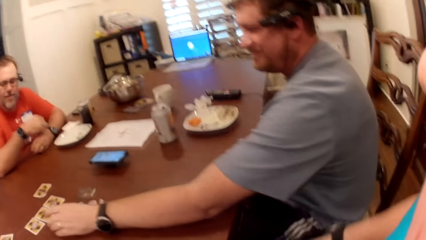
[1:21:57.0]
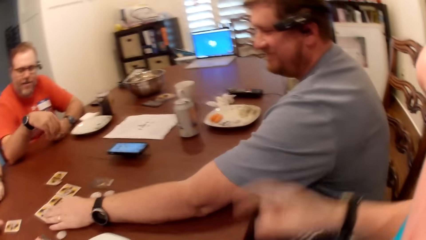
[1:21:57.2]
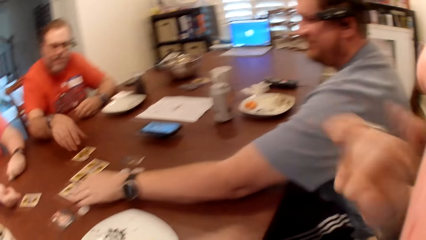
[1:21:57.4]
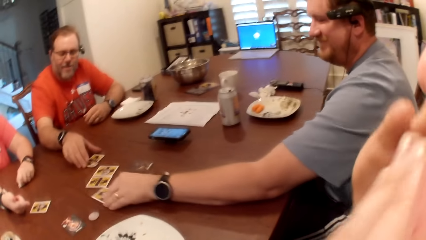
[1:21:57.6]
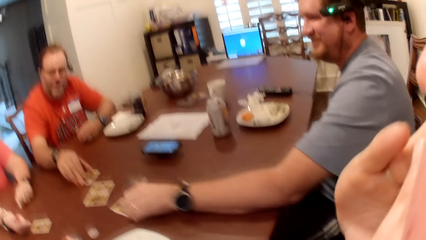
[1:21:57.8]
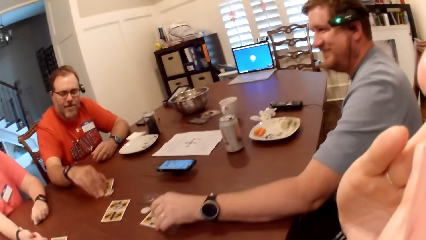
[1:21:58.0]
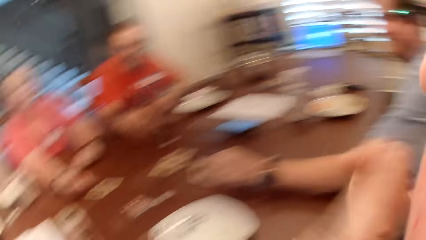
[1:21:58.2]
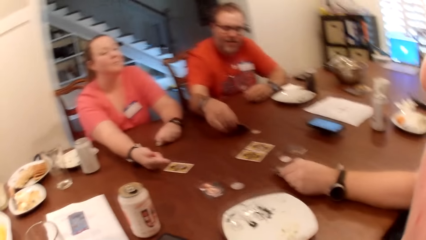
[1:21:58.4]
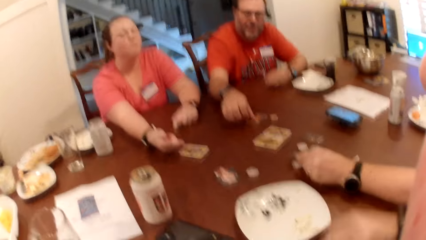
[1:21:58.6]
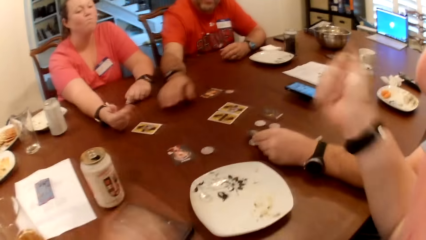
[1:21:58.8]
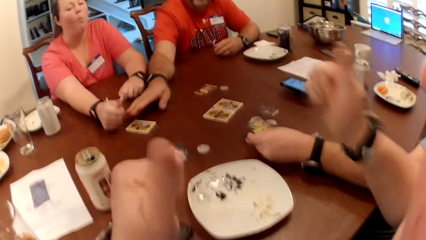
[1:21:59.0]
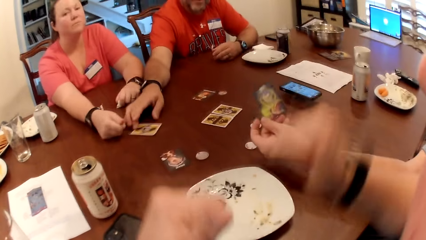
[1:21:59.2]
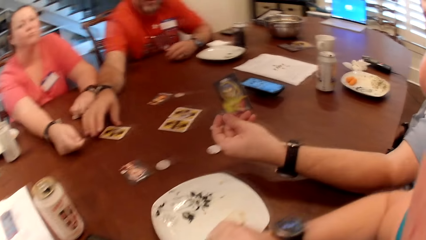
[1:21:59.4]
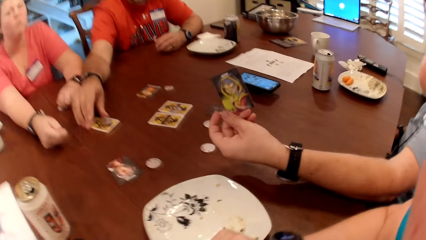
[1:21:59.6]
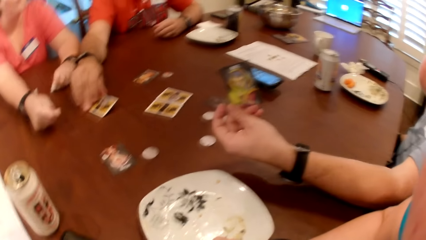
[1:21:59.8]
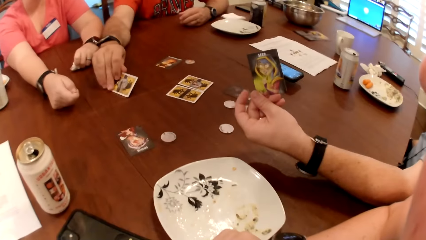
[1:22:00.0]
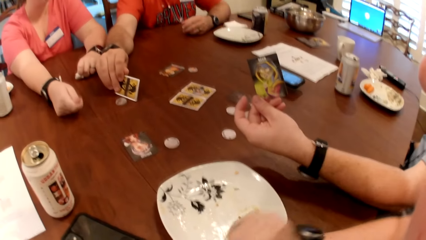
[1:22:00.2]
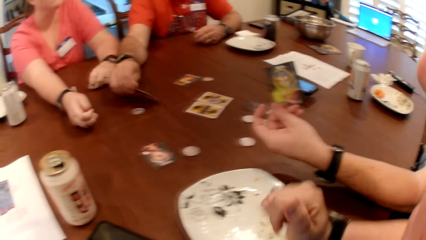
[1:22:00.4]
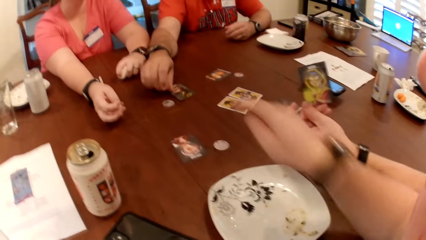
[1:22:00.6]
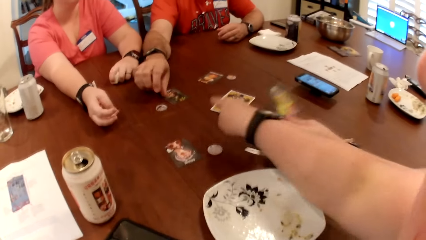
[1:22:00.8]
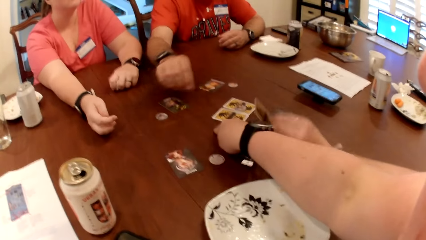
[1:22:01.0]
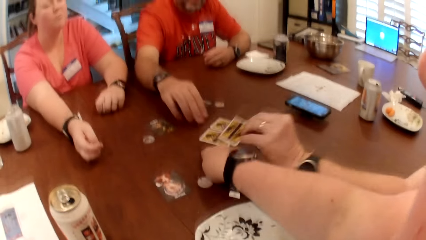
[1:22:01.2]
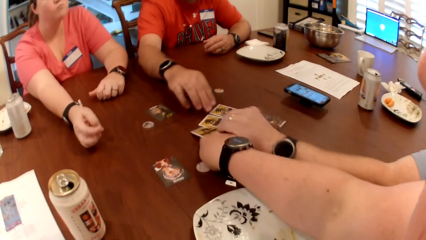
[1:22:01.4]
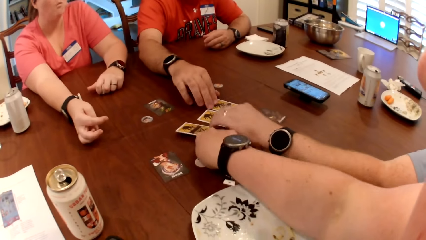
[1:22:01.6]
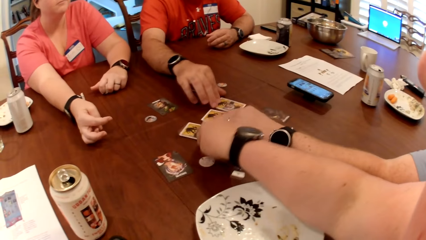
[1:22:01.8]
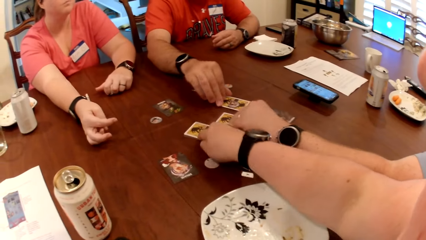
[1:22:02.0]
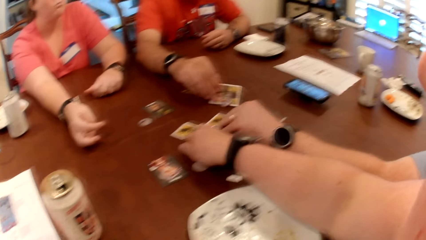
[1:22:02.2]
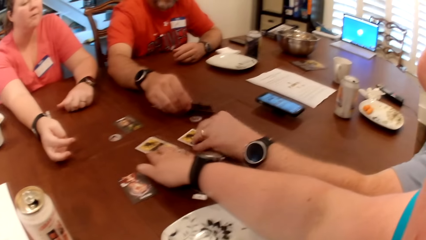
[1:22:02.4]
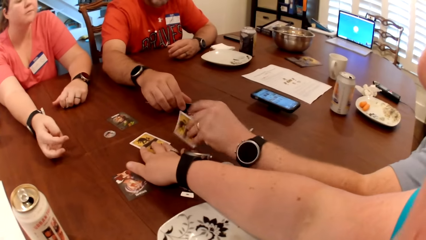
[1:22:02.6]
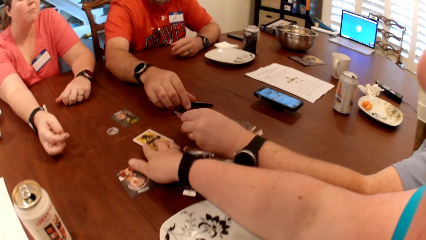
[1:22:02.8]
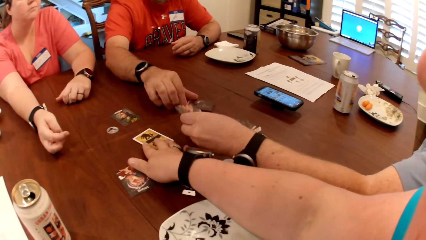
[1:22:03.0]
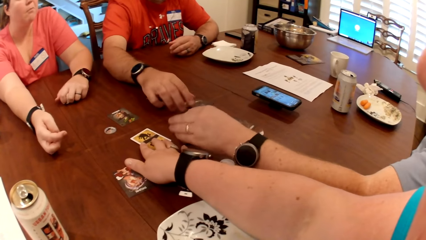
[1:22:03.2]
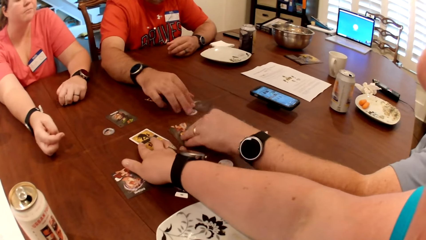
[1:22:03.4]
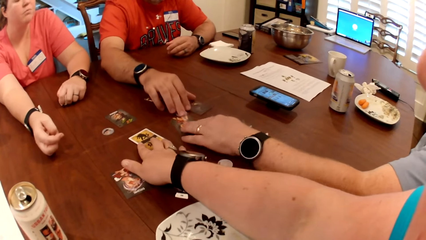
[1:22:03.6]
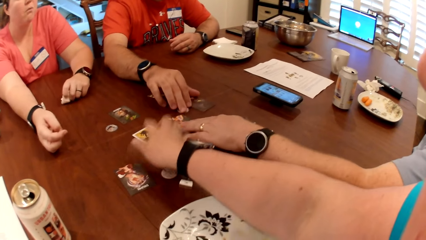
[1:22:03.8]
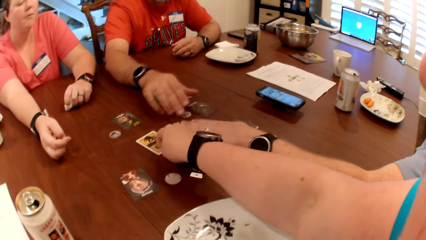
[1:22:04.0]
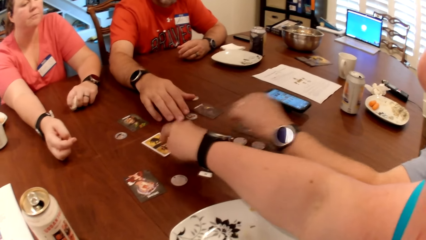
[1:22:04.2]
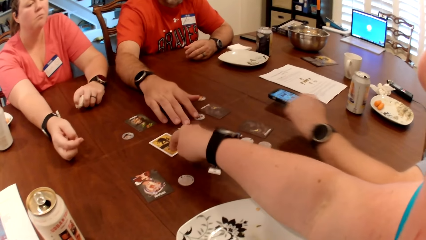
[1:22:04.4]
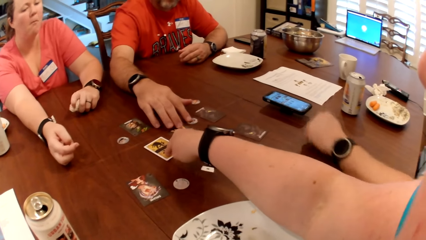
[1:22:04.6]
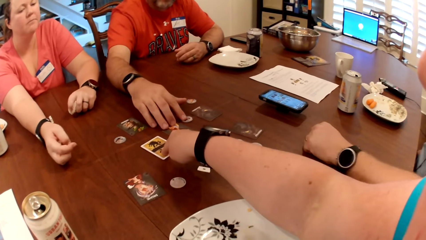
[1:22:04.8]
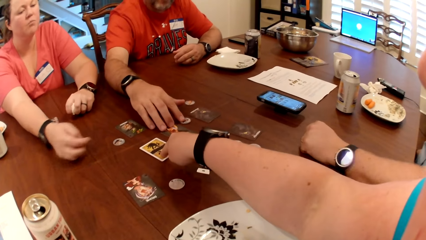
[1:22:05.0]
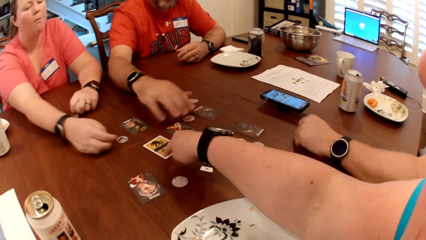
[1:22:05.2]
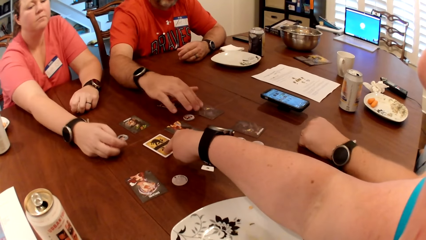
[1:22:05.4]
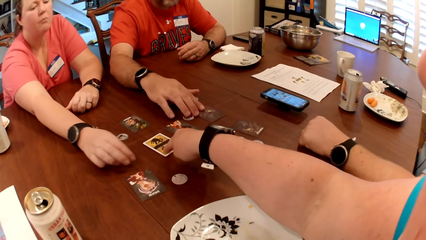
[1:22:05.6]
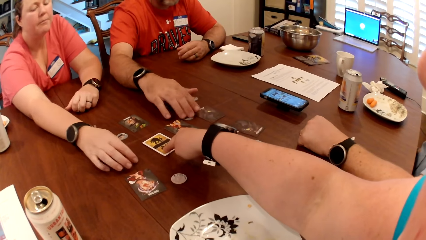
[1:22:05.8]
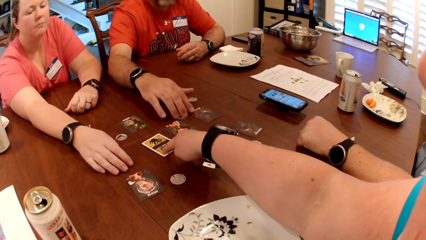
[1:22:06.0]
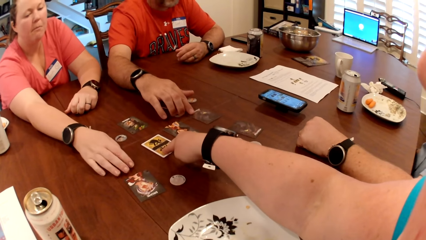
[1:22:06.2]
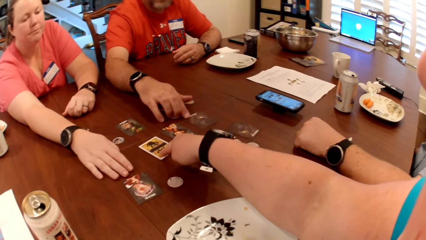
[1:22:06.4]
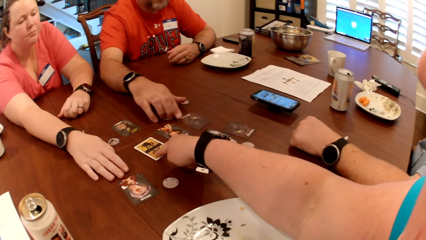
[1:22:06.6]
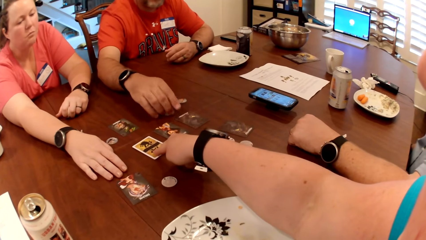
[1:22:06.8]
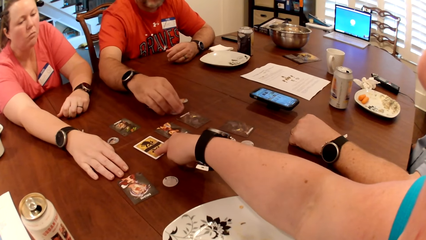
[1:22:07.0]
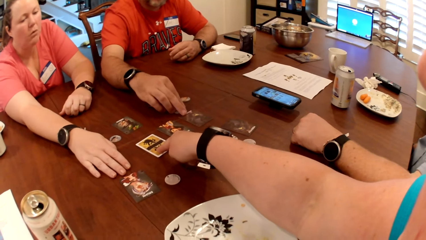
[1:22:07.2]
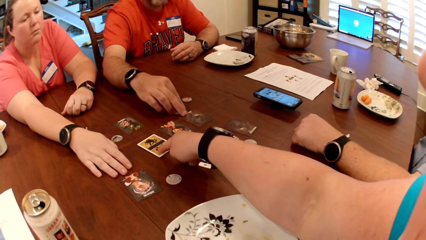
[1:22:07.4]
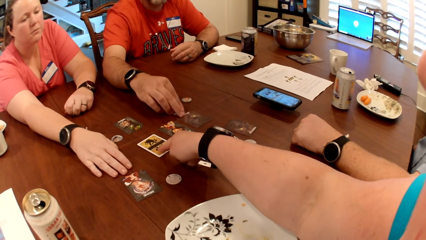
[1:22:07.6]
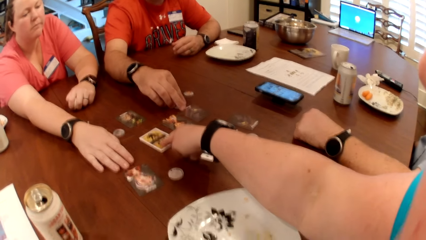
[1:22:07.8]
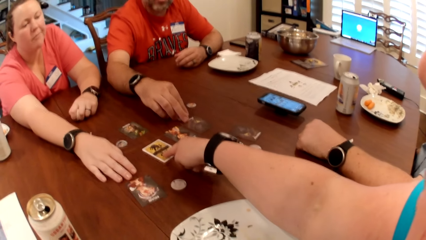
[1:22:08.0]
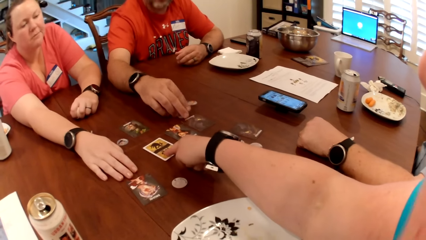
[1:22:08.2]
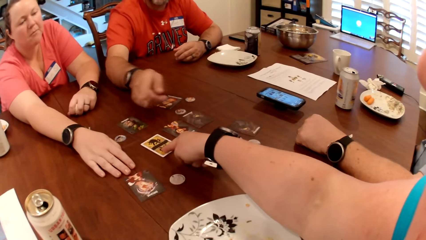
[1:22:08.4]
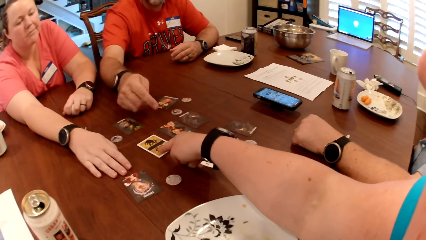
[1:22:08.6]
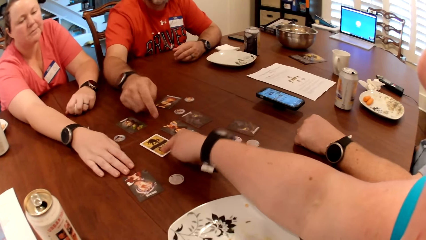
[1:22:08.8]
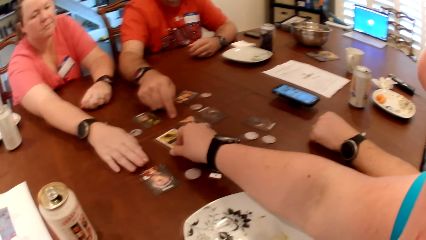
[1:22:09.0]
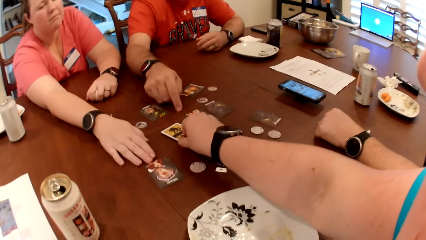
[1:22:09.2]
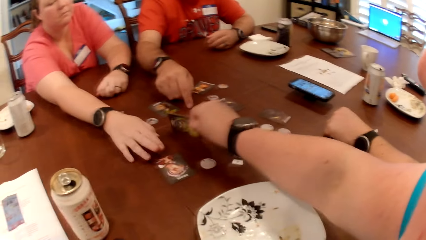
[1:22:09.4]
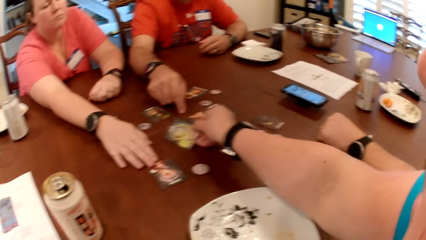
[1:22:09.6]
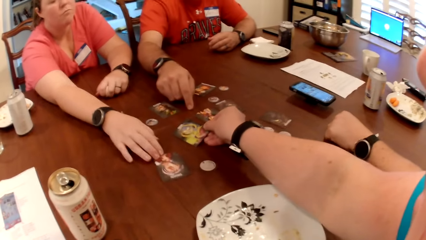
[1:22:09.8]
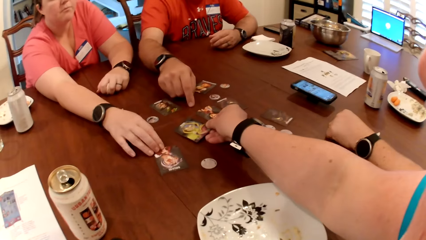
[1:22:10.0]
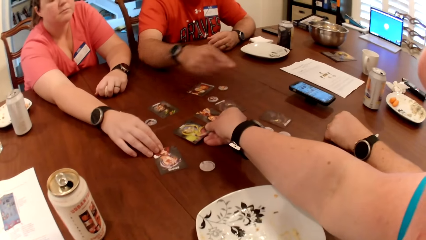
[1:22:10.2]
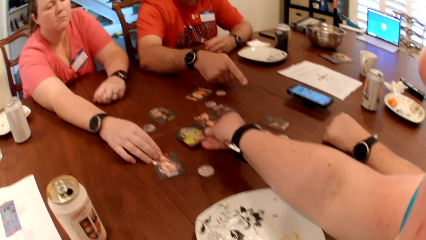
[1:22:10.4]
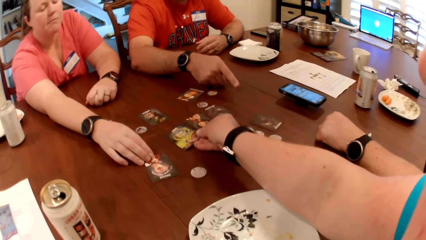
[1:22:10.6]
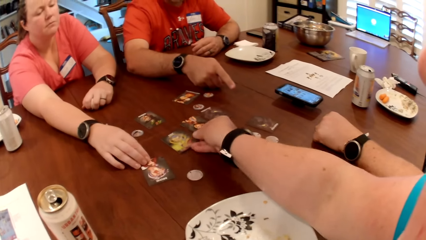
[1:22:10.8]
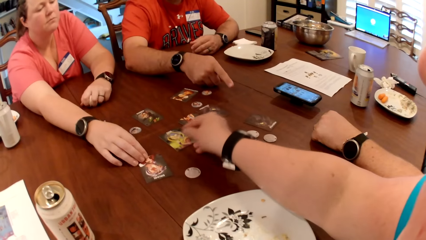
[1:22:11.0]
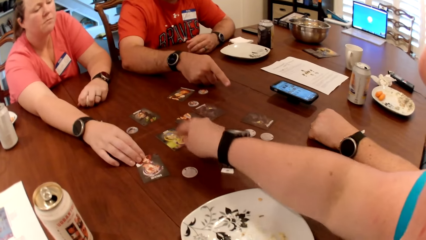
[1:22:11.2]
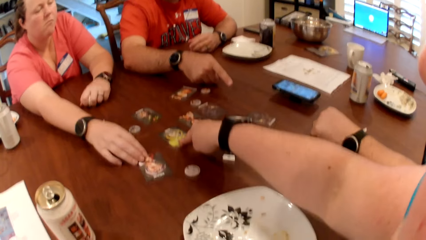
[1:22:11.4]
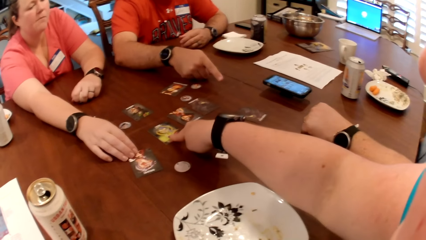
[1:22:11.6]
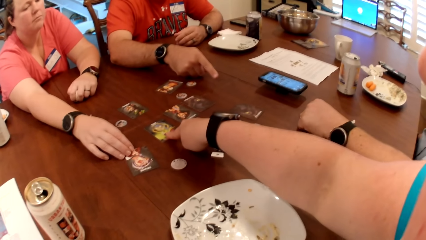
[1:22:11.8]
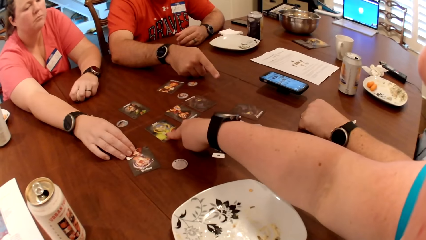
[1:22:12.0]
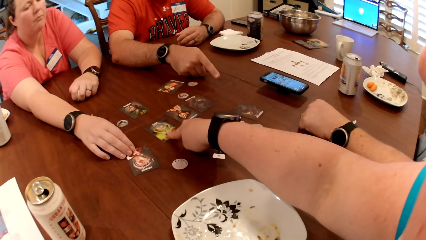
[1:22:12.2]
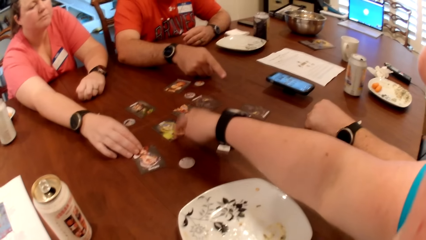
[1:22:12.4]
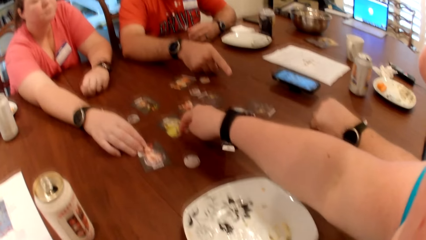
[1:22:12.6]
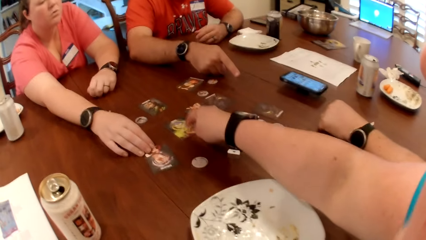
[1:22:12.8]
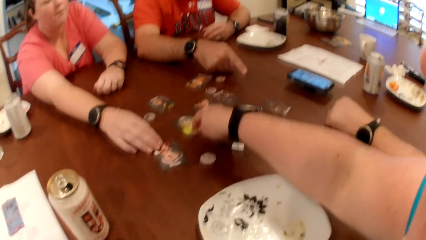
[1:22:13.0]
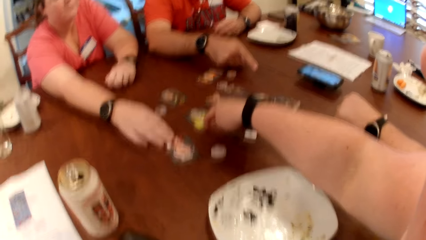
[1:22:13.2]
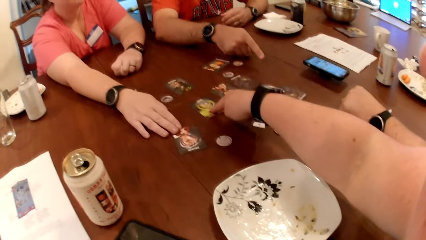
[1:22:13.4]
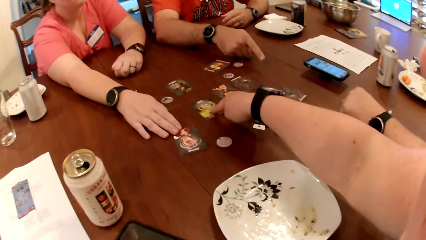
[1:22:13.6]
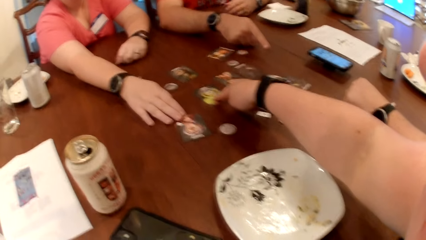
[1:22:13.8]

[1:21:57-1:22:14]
The man picks a card from the table with his left hand. Another man turns a card on the table over with his right hand. The first man holds the card. The other man turns a card on the table over with his right hand again. The camera wearer holds the card. The first man drops a card on the table with his left hand. The camera wearer points at the card. The other man turns a card on the table over with his right hand. The first man turns a card on the table over with his left hand. The camera wearer touches the card on the table with her right hand. The other man adjusts some poker chips on the table with his right hand and adjusts a card on the table with his right hand. The camera wearer turns the card on the table over with her right hand. The woman adjusts a card on the table with her right hand. The other man points out. The camera wearer touches the card on the table with her right hand.
